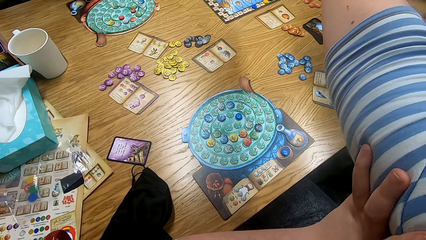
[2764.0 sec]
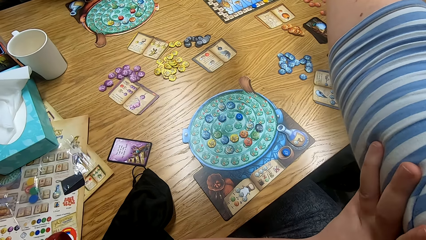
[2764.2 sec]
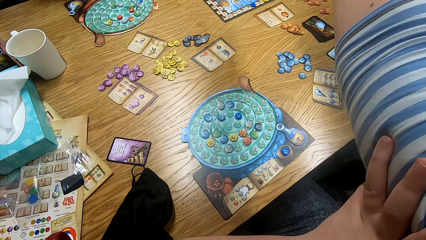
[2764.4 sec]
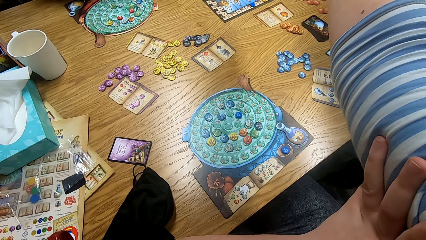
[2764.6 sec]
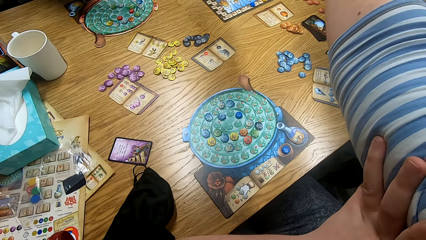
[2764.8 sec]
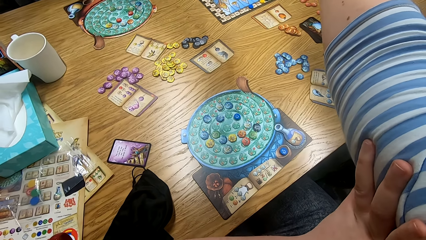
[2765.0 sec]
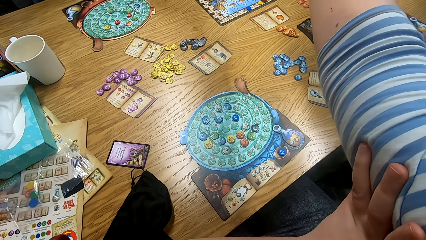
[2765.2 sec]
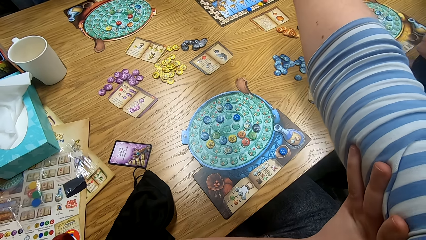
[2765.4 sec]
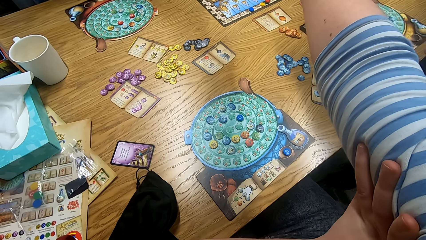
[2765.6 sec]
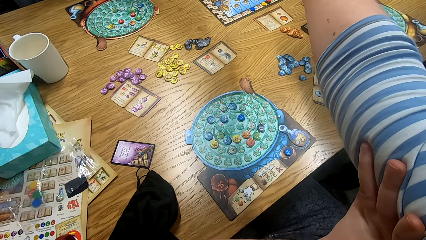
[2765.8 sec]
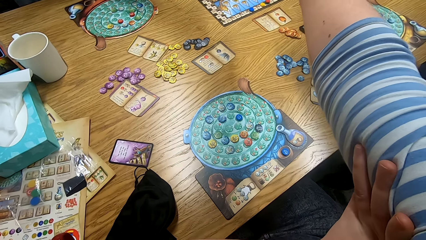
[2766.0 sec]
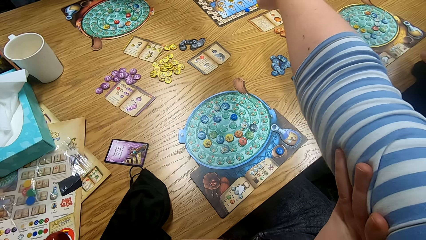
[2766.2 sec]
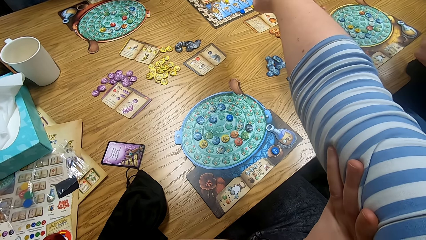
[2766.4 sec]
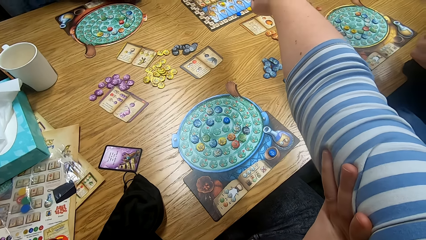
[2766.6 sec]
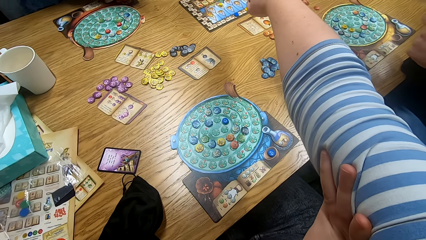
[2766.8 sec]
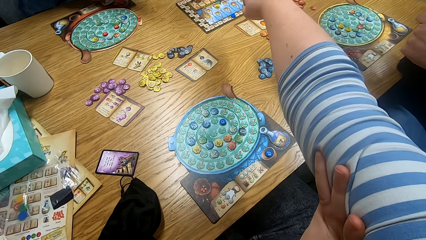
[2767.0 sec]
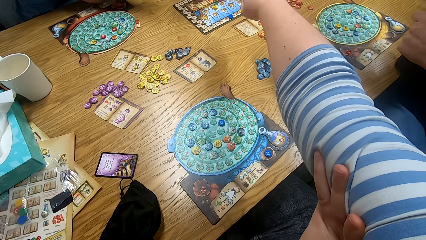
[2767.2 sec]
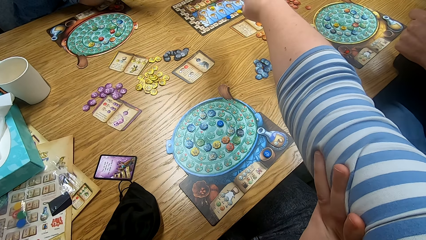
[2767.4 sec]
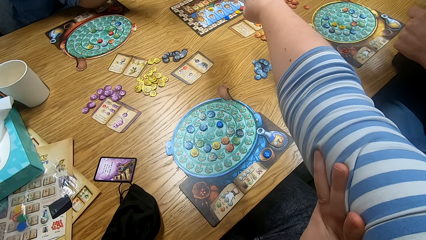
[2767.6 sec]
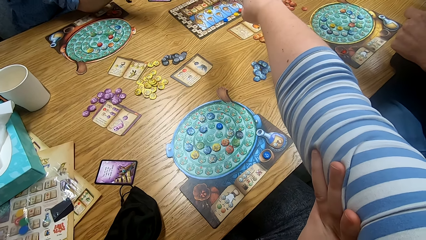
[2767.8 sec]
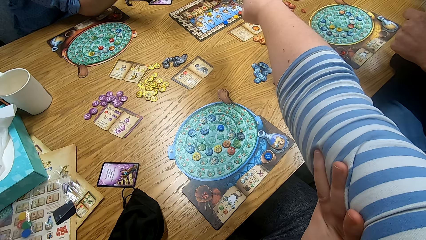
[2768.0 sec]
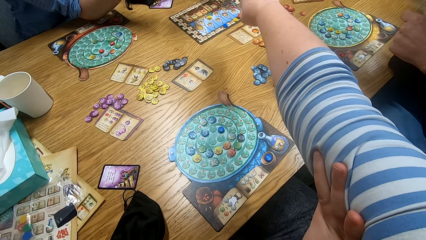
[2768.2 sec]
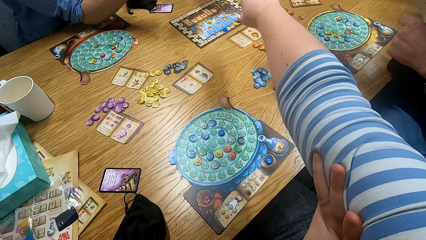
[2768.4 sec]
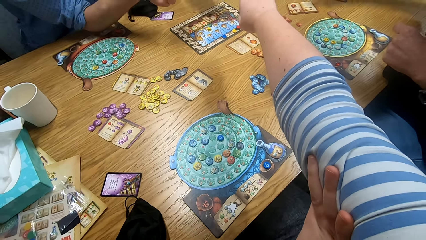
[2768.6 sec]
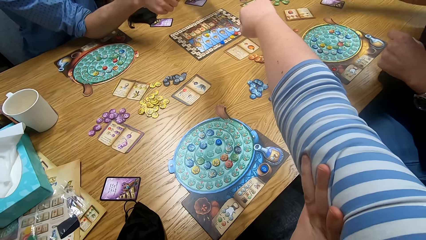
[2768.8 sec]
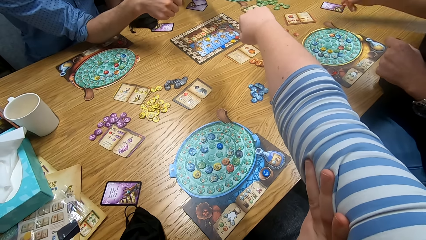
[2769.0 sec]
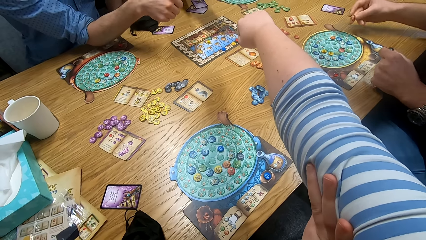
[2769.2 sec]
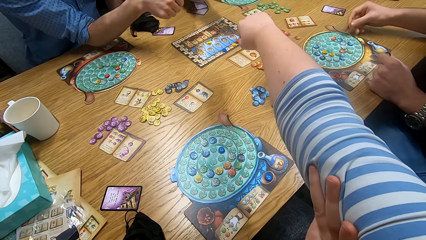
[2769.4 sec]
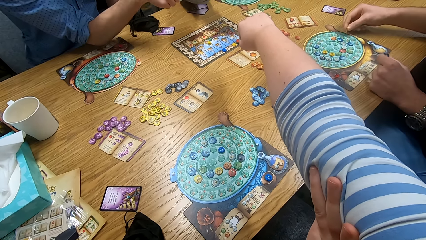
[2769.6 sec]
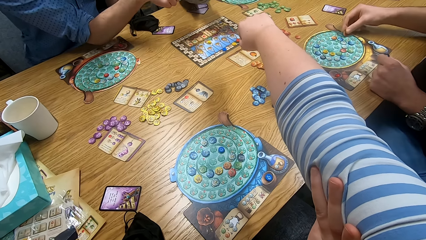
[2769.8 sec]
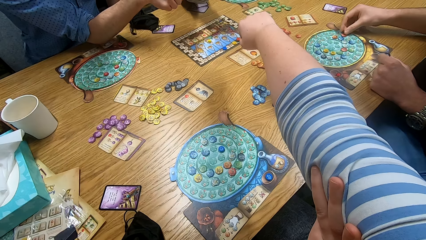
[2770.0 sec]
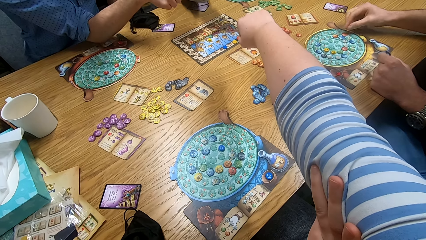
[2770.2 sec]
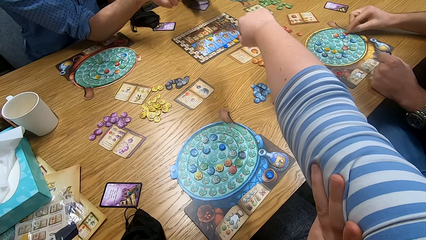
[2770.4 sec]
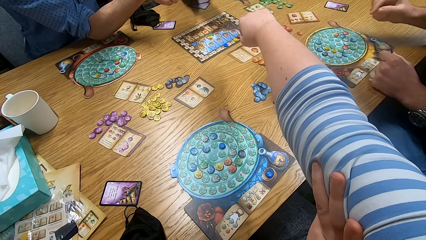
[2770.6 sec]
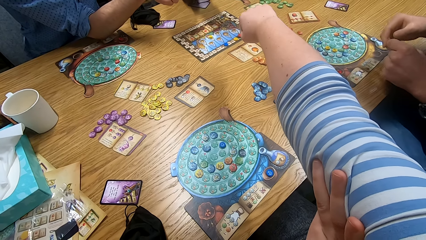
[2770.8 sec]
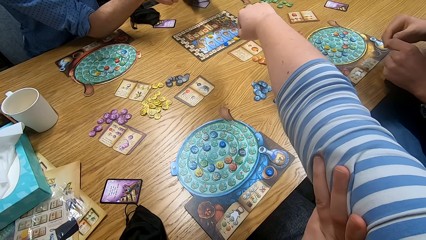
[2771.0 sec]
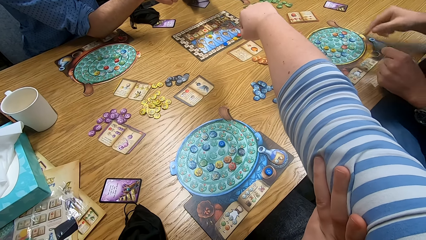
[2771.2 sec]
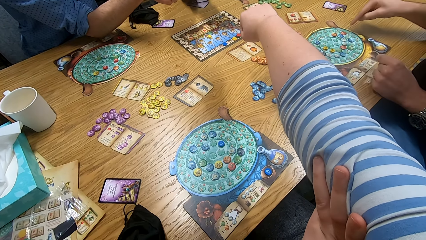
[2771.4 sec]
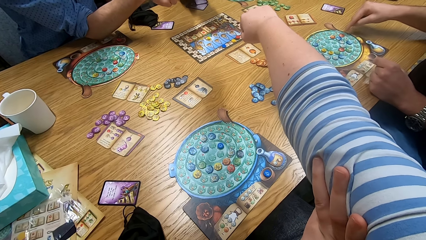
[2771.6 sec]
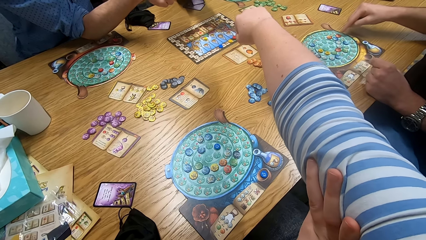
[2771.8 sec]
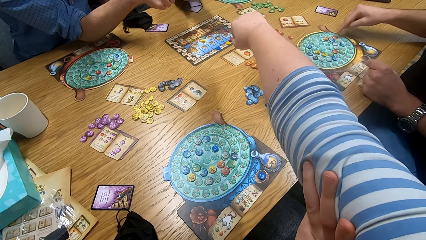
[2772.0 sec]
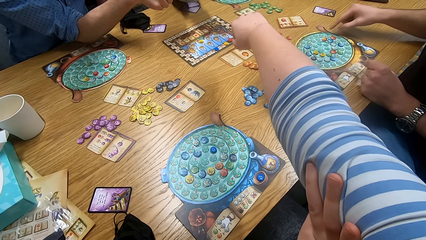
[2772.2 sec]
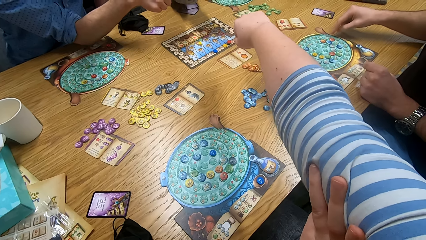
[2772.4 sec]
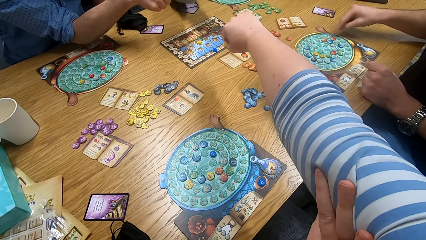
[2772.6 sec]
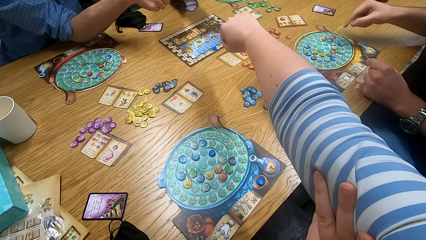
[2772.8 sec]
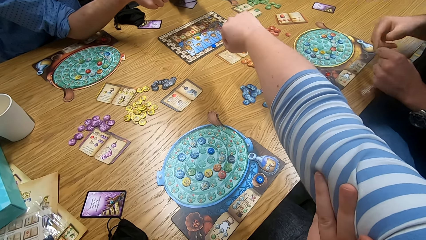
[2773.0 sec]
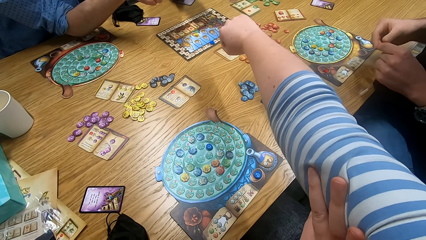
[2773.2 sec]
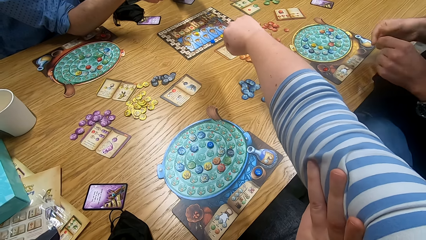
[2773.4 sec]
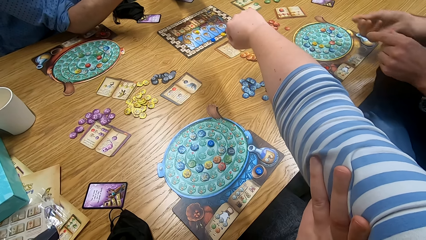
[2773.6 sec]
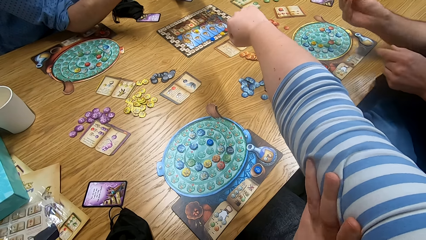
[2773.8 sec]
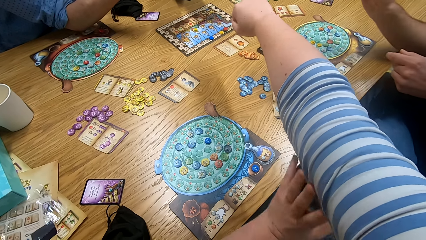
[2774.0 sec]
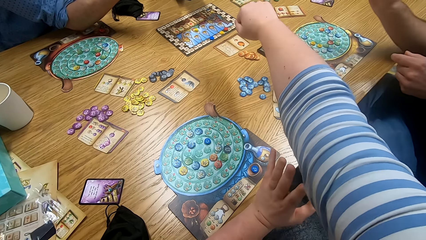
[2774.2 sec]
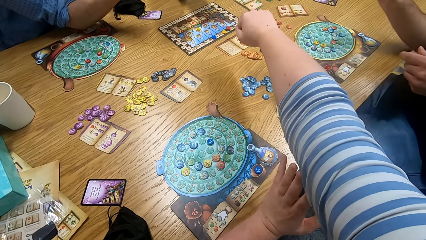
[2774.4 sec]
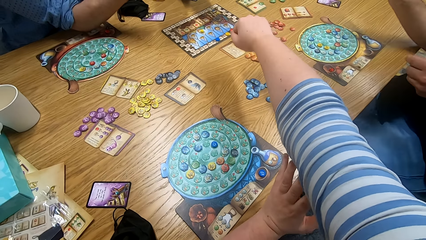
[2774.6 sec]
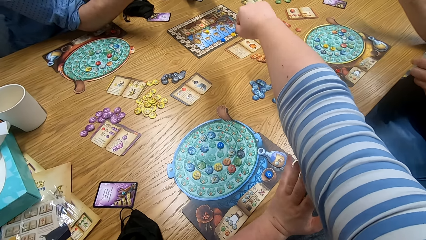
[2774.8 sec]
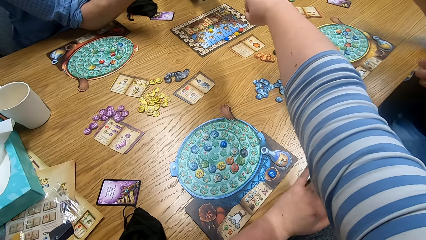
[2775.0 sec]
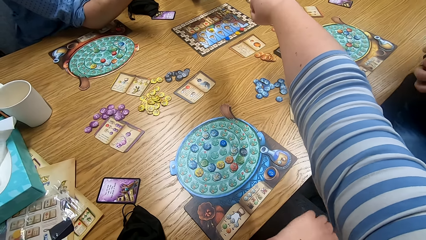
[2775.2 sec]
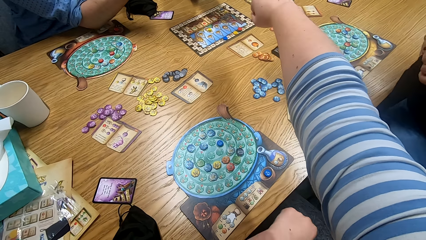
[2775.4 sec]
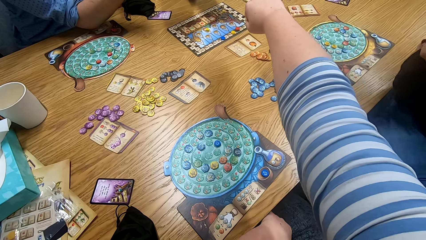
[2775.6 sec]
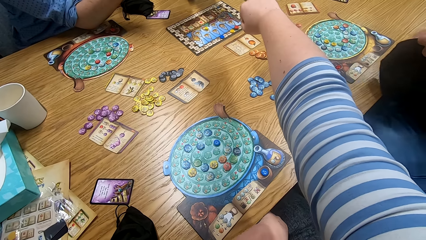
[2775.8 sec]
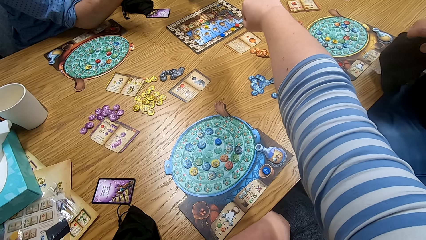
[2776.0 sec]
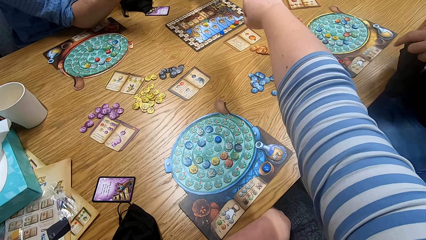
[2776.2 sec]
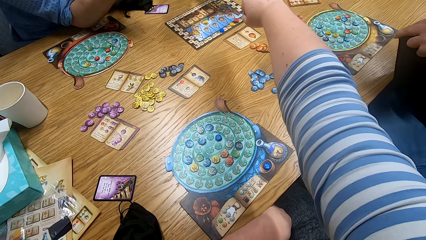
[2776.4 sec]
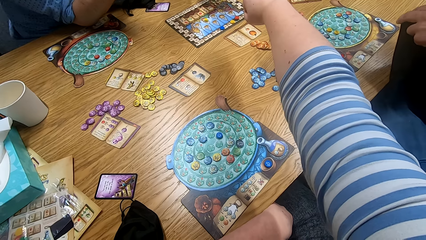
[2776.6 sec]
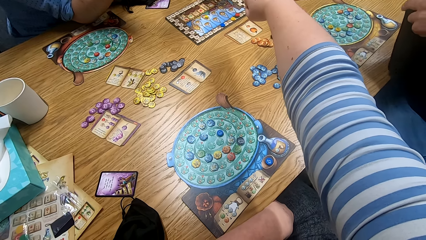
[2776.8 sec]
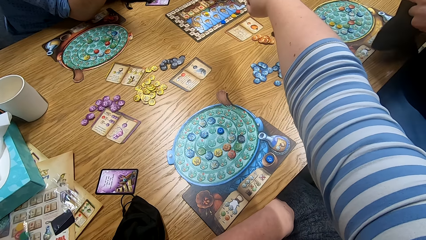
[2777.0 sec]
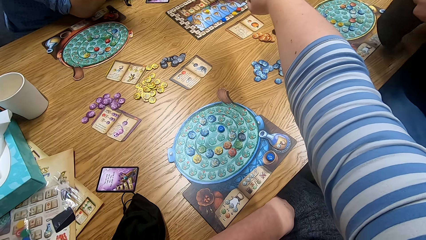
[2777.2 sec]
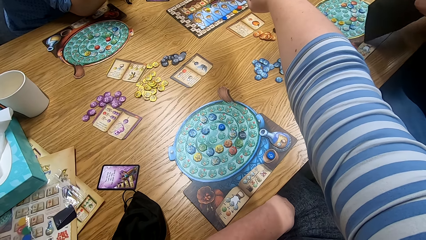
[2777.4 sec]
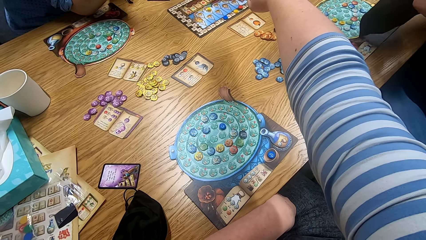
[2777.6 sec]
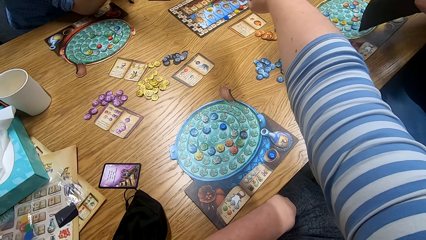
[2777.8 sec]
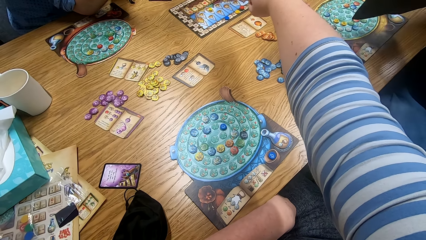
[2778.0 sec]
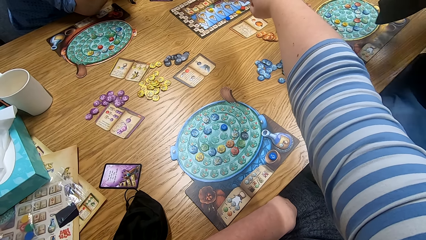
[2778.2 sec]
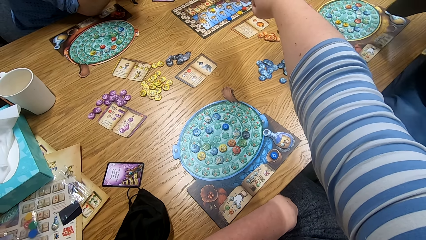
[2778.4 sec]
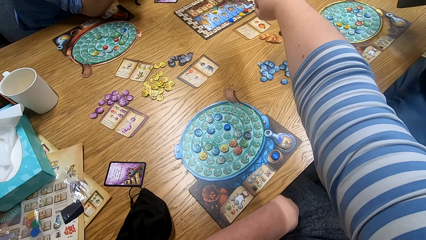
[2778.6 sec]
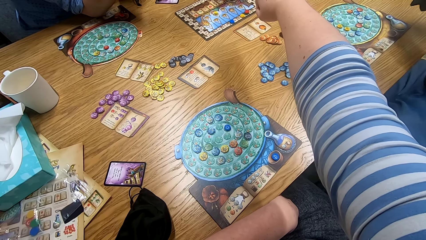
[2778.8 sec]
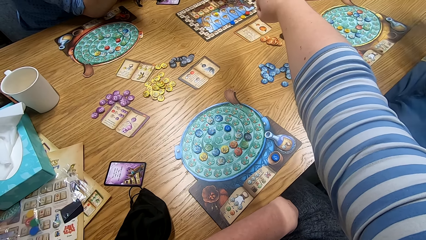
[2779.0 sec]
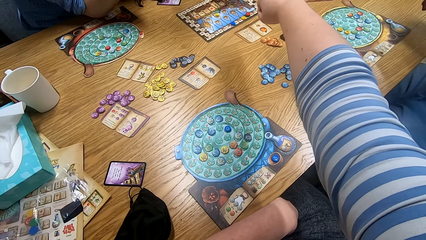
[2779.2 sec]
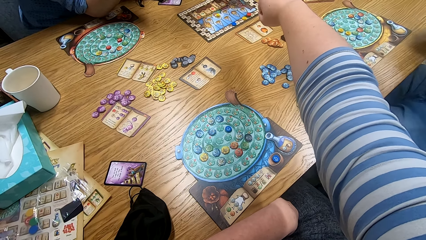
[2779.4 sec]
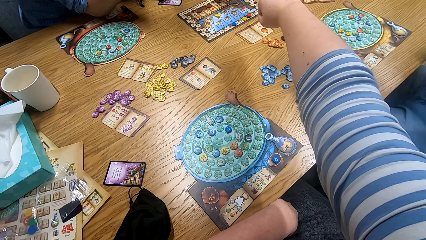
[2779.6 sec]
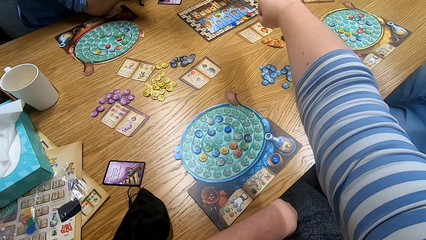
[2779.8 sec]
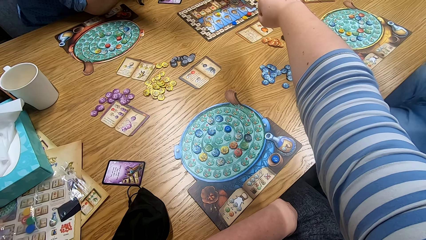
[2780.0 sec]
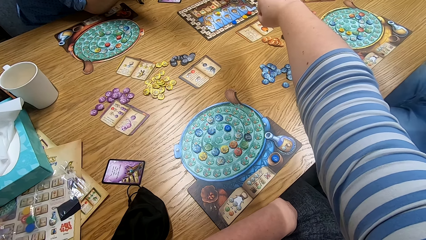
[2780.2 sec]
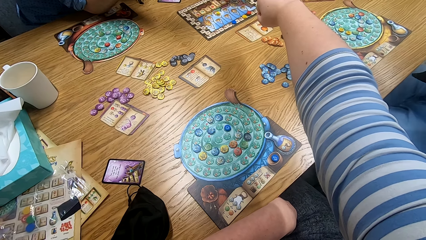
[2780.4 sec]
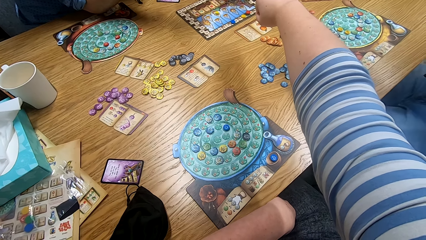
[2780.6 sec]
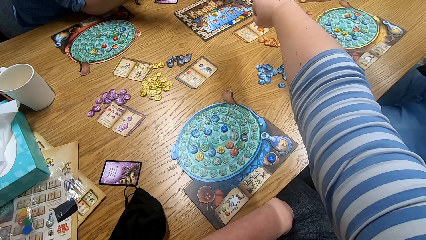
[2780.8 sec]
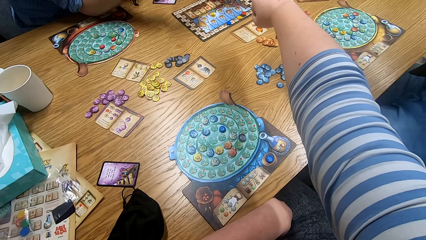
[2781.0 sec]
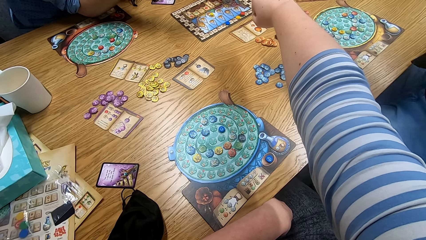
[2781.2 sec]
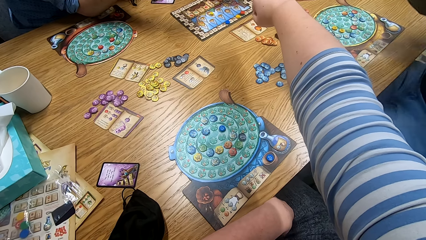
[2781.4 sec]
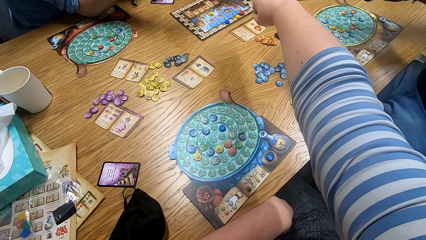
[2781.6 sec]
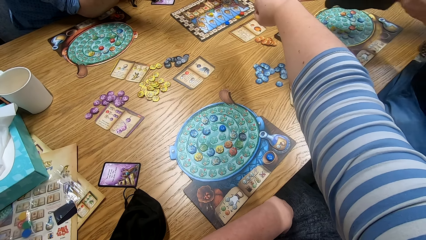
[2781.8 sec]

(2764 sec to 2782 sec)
A man plays something. The man places a token on the board. Another man holds his hand in the middle of the table. The first man puts the right hand in the bag and takes the token from the bag.
